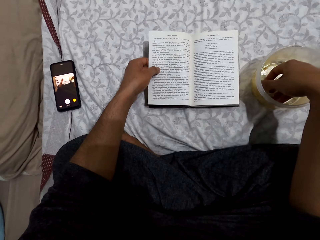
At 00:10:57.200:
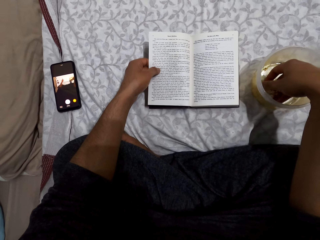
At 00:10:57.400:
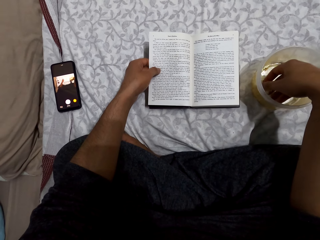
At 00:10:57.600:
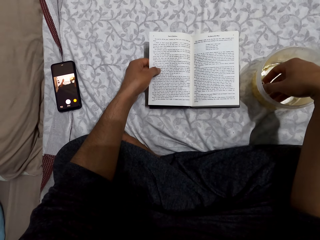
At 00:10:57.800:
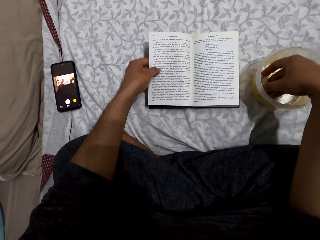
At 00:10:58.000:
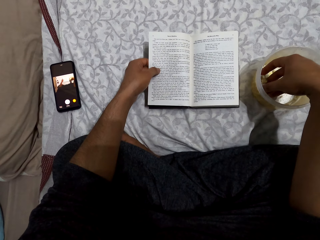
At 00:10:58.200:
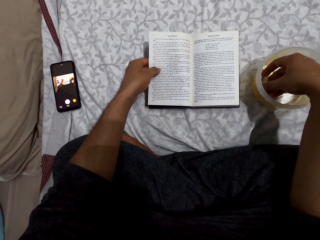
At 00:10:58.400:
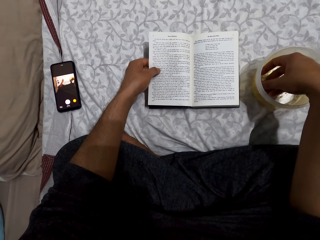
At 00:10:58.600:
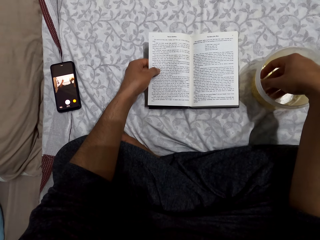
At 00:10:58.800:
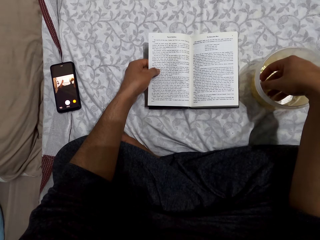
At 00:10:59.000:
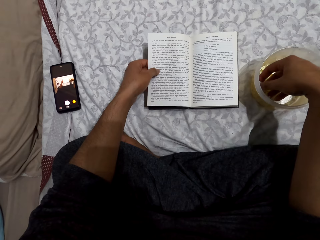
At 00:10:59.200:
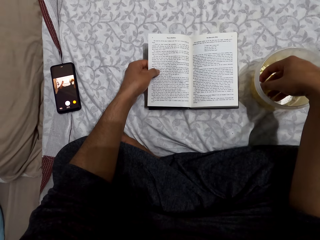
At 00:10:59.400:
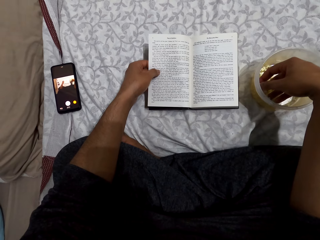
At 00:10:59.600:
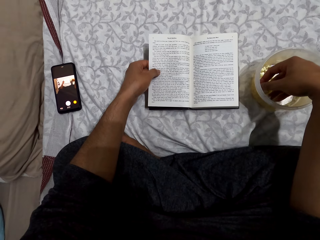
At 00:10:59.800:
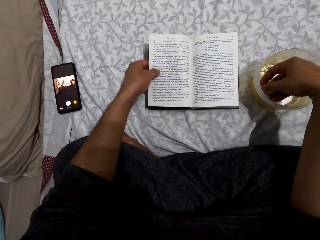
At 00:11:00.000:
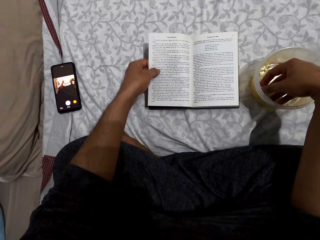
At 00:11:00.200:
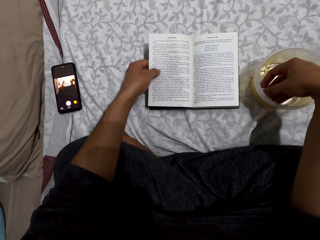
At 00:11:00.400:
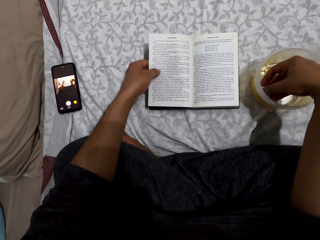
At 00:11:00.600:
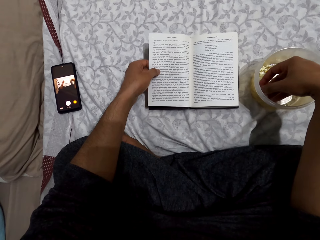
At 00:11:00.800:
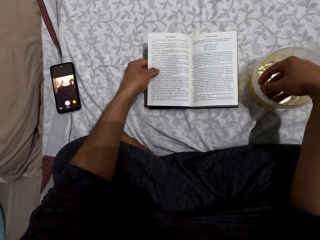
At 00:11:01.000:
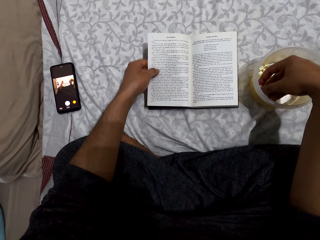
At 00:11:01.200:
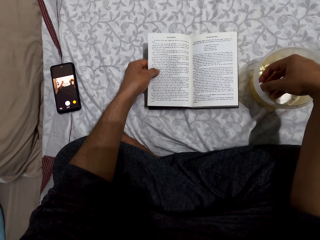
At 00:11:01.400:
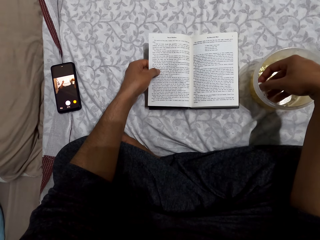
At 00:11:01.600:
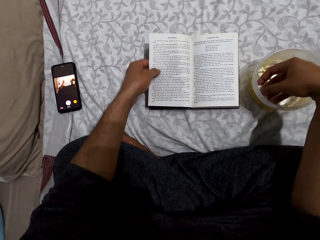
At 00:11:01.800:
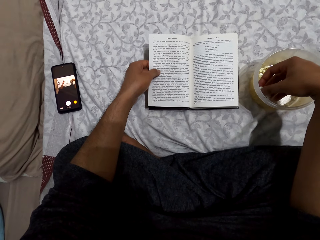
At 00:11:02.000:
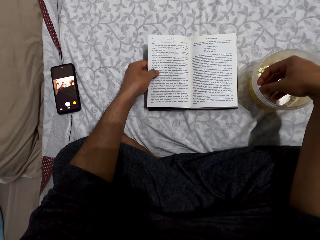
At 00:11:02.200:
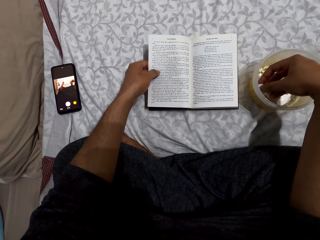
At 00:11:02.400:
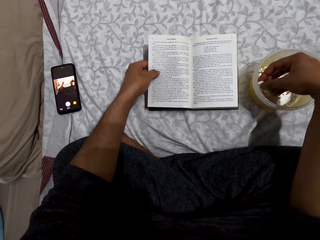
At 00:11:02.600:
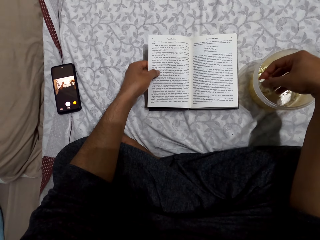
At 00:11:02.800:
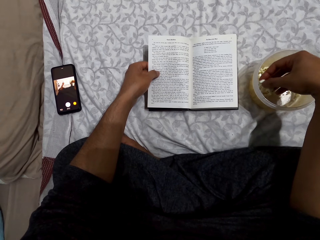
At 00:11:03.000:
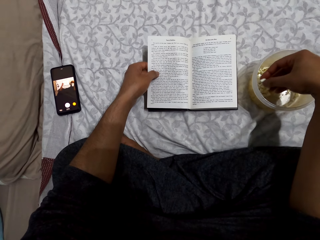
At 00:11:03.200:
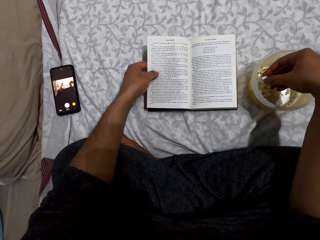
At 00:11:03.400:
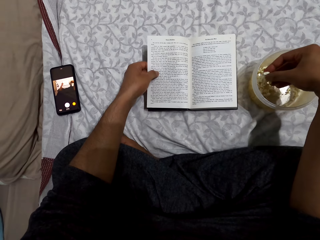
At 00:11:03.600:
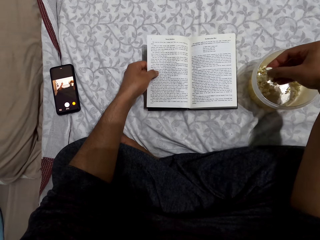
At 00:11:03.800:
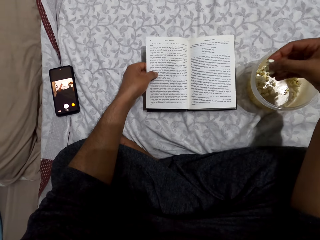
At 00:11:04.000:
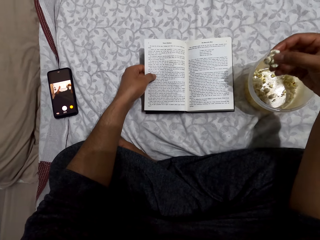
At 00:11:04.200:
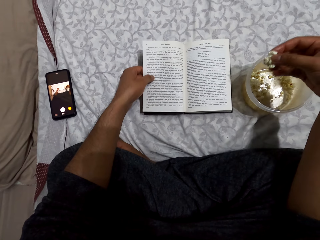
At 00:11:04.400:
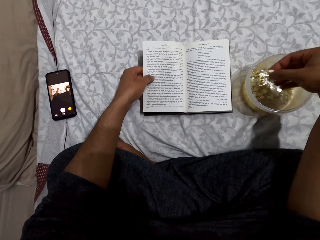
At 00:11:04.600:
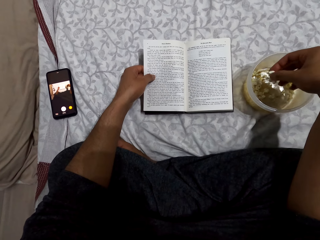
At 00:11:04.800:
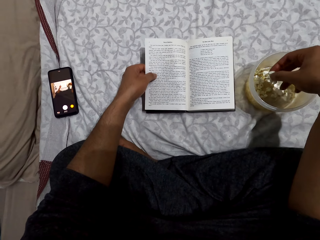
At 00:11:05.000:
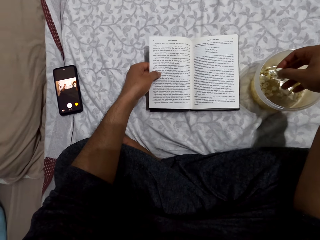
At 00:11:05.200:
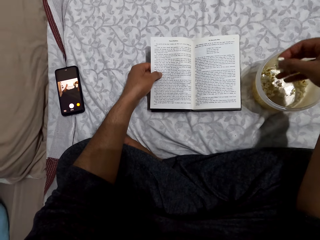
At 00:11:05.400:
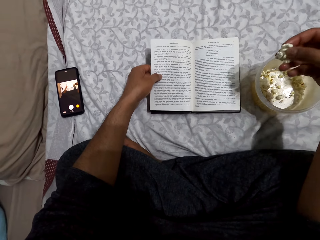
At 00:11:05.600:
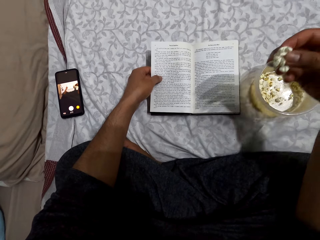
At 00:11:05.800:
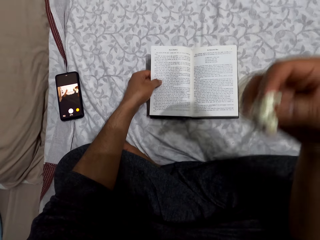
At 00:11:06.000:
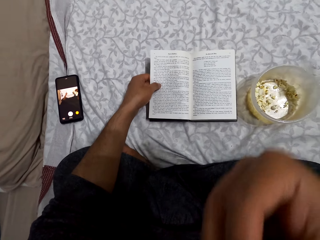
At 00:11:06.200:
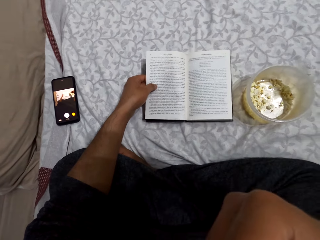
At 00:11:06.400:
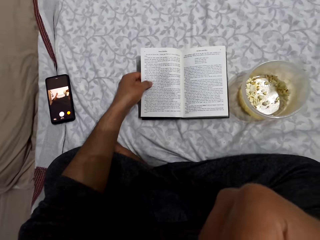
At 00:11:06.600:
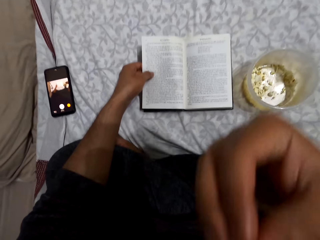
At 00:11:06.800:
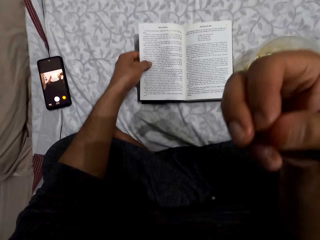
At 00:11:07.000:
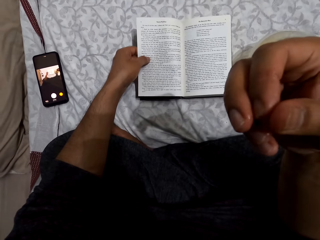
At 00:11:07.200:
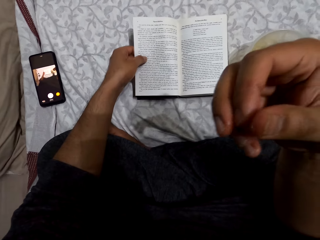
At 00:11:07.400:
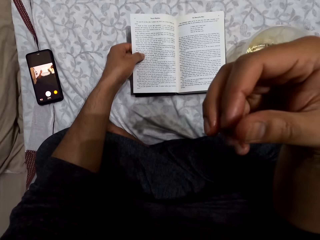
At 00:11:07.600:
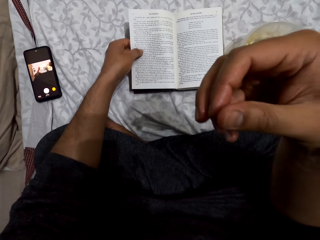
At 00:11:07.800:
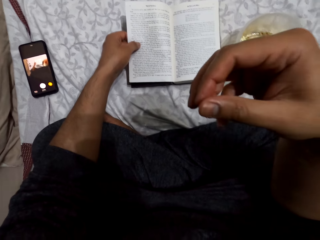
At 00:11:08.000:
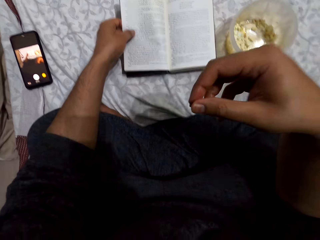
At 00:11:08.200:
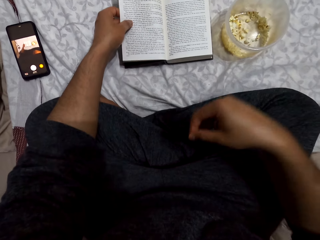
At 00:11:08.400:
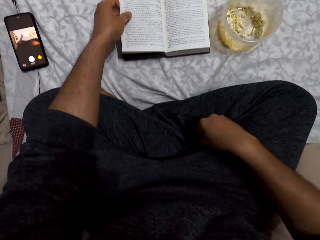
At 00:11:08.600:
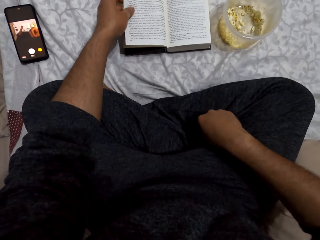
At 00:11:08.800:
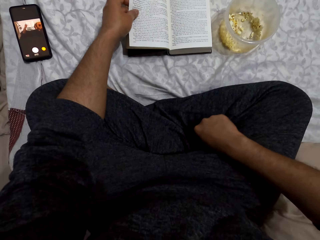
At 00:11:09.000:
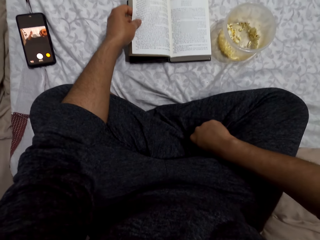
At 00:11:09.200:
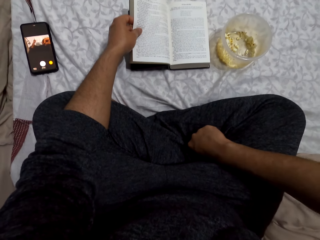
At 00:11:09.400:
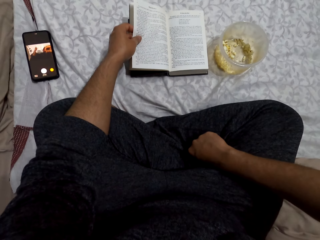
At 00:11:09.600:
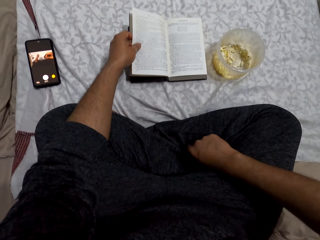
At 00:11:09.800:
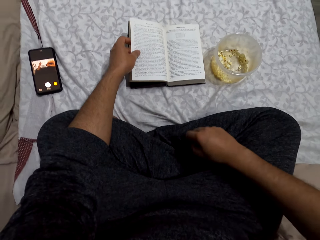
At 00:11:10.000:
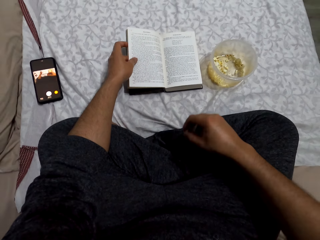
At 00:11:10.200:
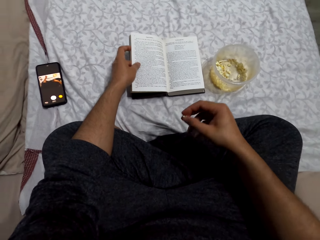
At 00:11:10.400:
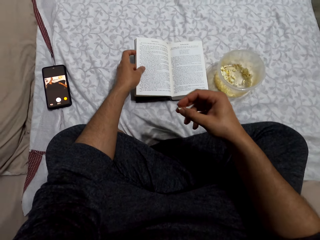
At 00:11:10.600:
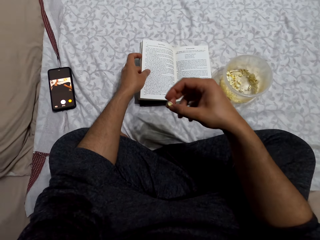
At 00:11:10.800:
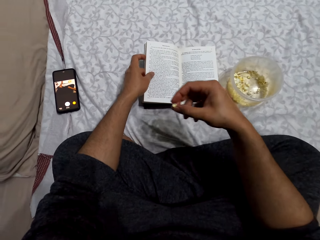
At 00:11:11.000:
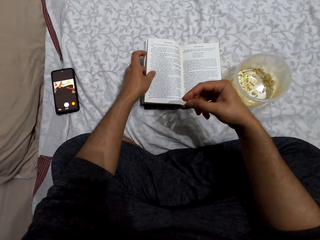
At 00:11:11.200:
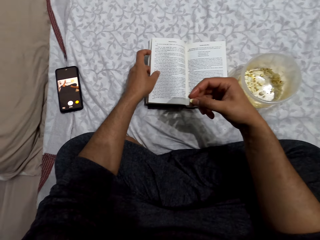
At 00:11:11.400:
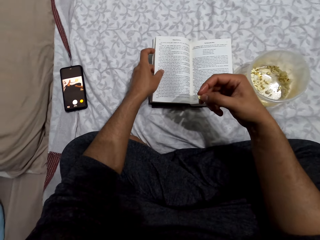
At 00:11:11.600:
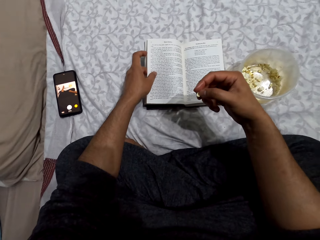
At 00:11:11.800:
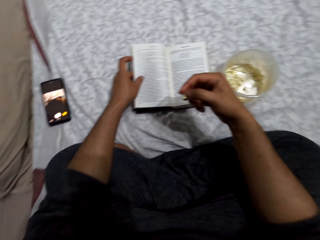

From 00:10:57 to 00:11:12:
The camera wearer reads the book. He picks popcorns from a dish, puts the popcorn in the mouth and eats the popcorns. He reads the book. He picks a popcorn from his right lap on the bed.

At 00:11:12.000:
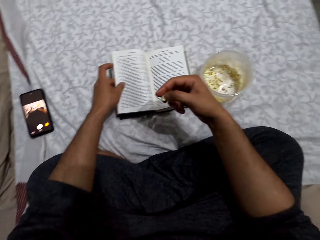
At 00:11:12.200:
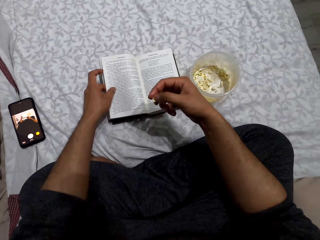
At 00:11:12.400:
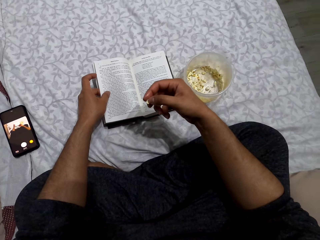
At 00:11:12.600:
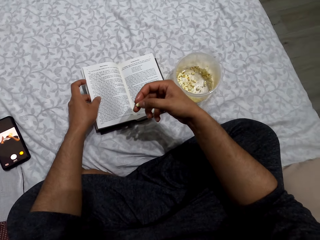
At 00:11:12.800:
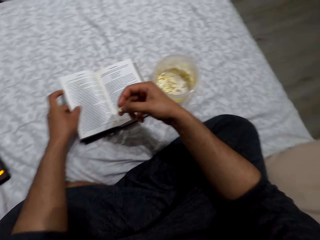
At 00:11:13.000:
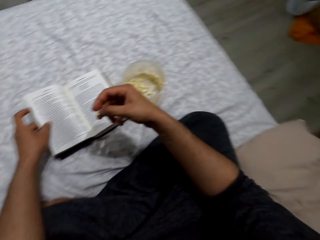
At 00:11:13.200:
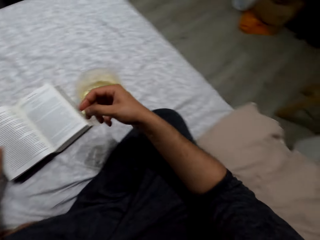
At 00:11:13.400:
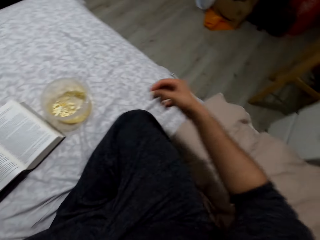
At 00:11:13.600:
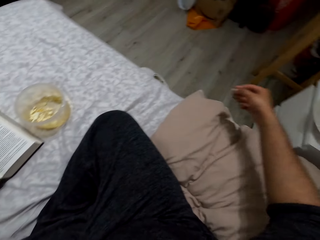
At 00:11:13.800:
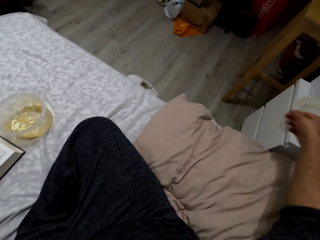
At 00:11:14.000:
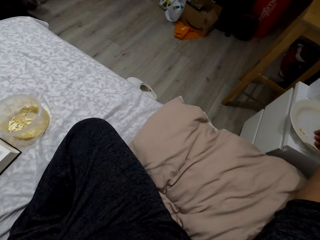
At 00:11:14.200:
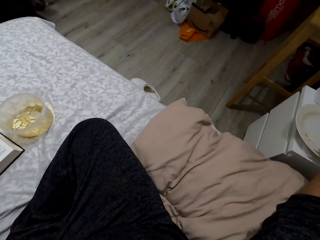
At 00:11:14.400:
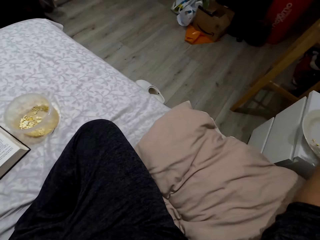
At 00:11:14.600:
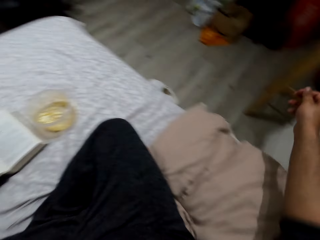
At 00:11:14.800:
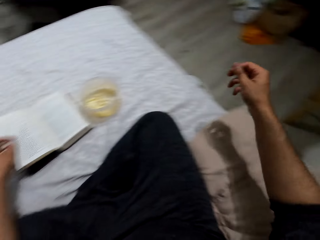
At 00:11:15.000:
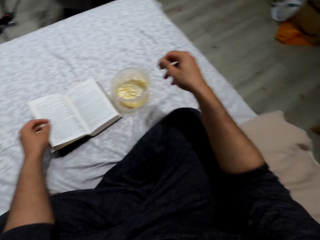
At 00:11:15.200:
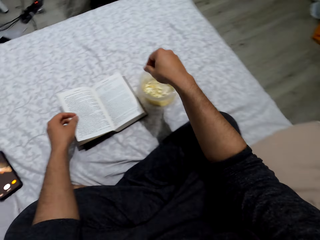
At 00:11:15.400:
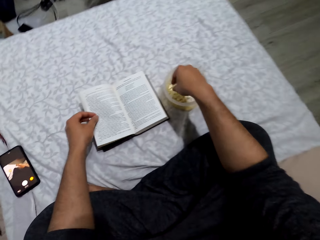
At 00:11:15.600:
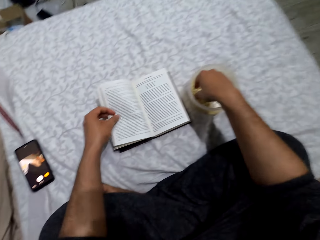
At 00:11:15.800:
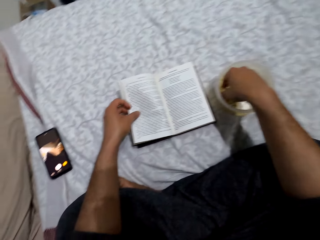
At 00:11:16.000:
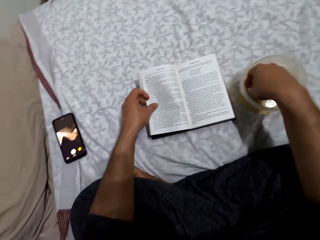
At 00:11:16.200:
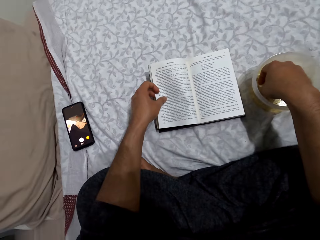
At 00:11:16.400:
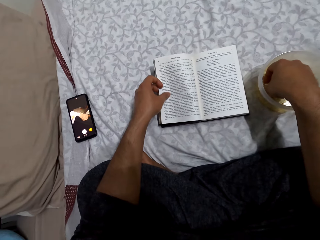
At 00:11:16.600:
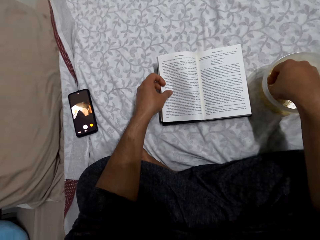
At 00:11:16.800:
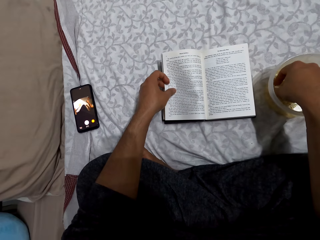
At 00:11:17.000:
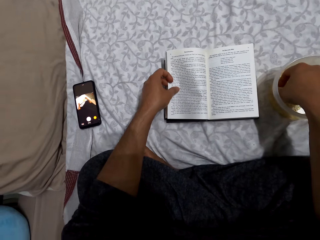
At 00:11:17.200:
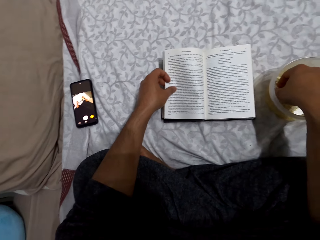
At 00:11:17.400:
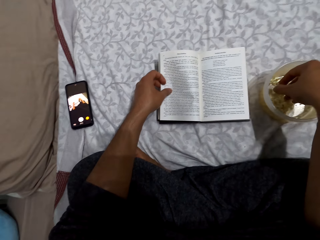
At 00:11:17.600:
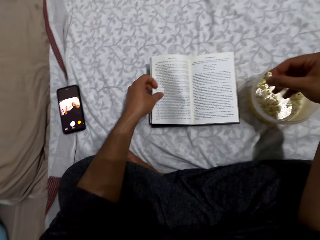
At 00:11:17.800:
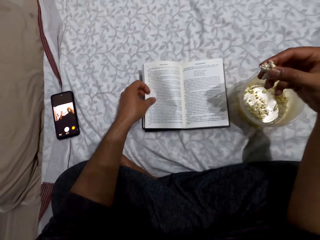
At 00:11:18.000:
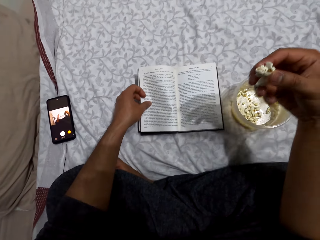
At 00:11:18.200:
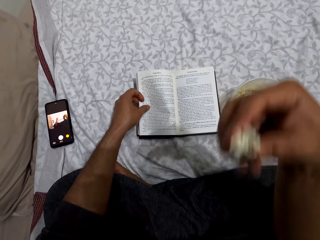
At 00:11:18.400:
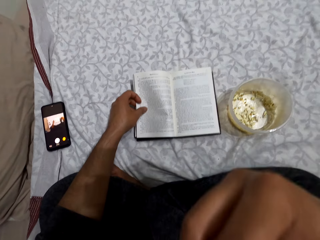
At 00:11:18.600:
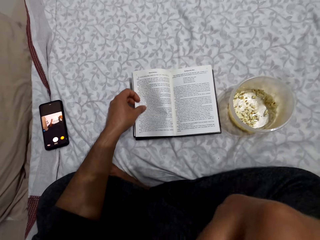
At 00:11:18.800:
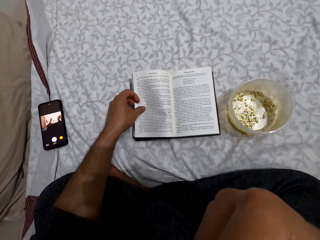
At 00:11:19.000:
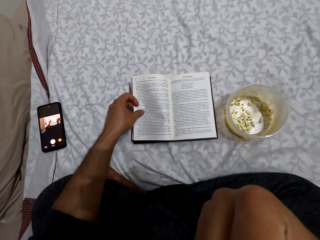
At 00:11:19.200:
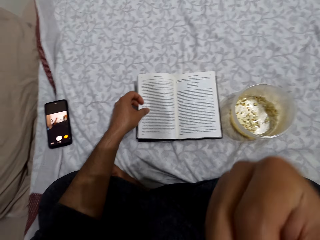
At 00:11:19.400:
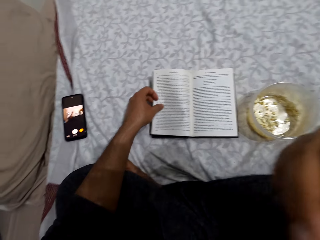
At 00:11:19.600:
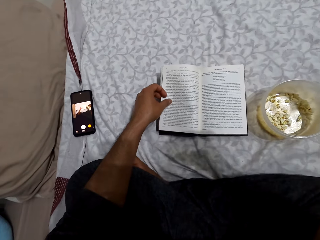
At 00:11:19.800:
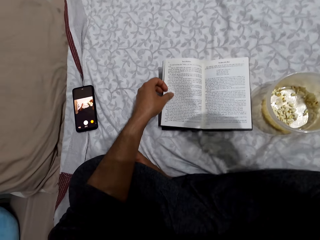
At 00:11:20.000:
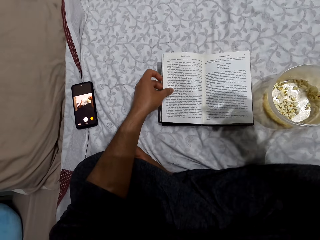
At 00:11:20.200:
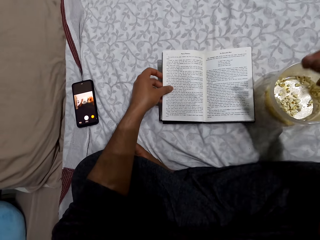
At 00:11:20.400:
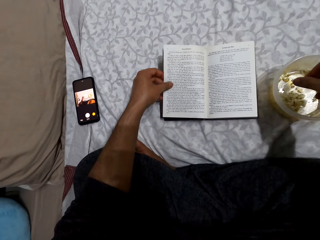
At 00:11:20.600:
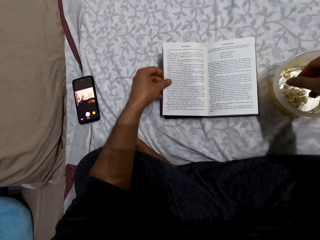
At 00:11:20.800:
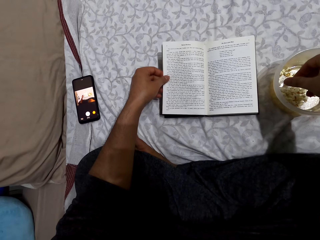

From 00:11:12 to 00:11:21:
The camera wearer places his right hand on the lap. He reads the book. He turns to the right. He drops the popcorn in a plate. He puts his right hand in a dish. He picks the popcorn from the tin. He reads the book. He picks popcorns from the dish, puts the popcorn in the mouth and eats the popcorns.
